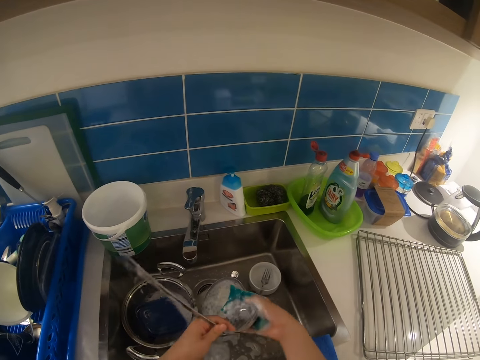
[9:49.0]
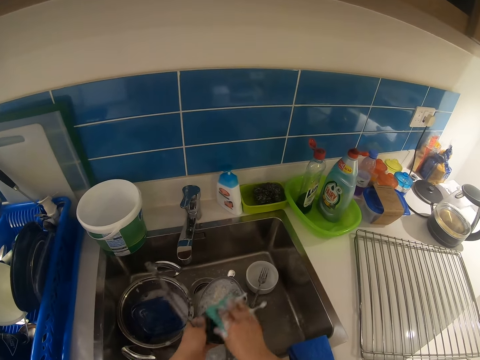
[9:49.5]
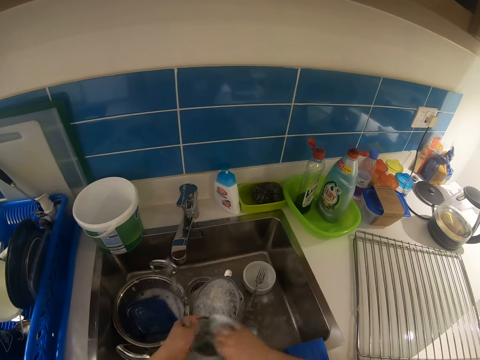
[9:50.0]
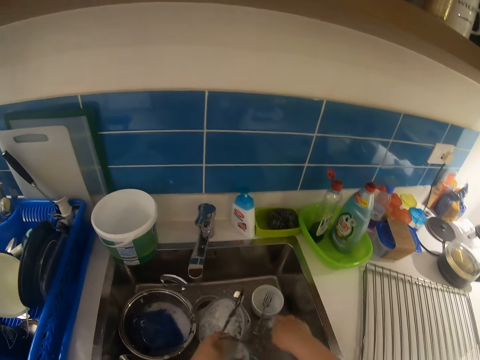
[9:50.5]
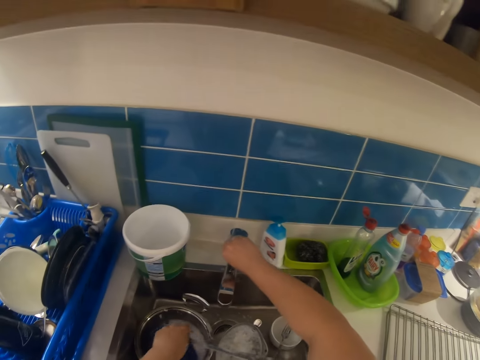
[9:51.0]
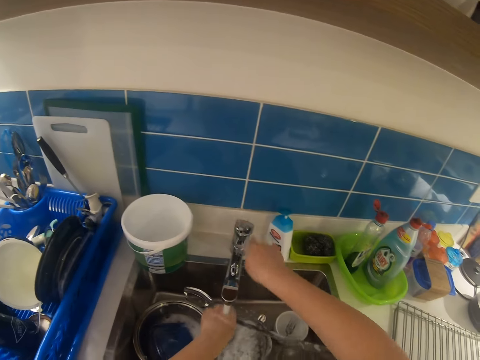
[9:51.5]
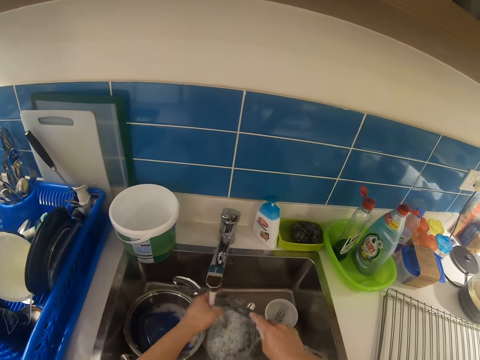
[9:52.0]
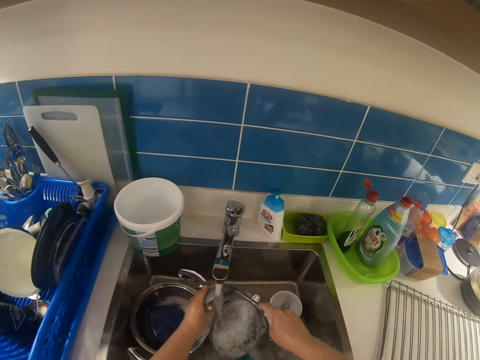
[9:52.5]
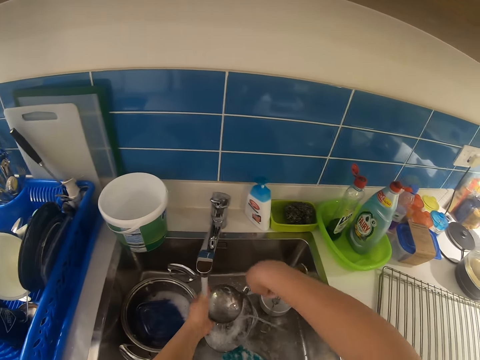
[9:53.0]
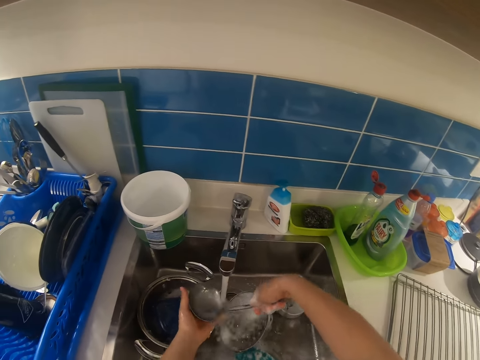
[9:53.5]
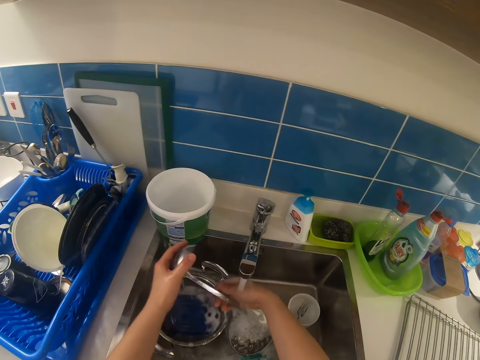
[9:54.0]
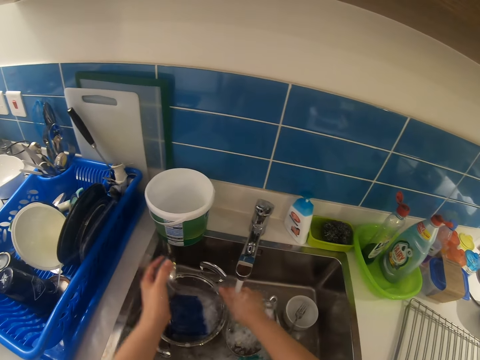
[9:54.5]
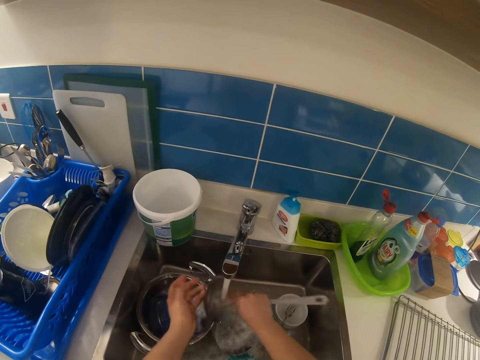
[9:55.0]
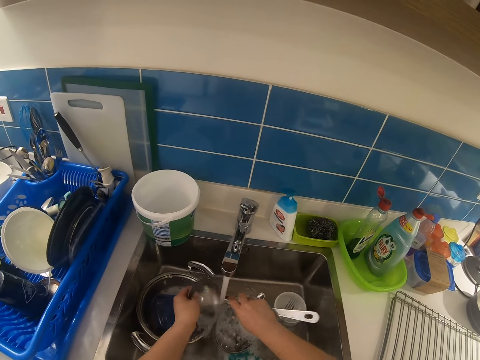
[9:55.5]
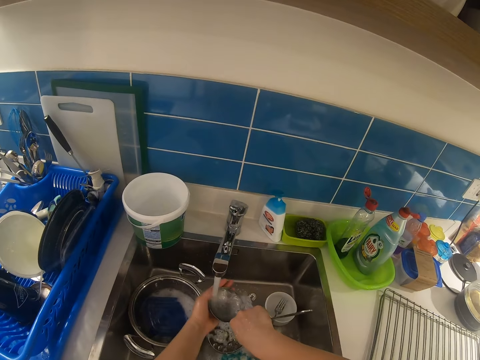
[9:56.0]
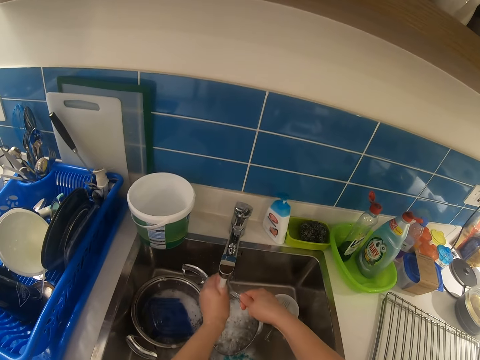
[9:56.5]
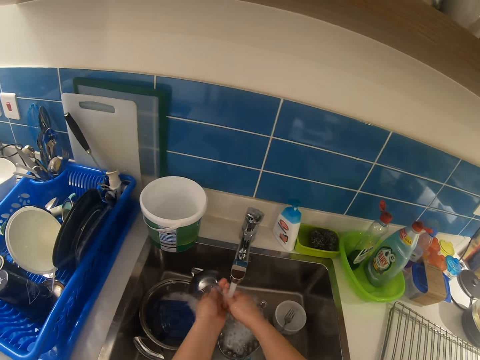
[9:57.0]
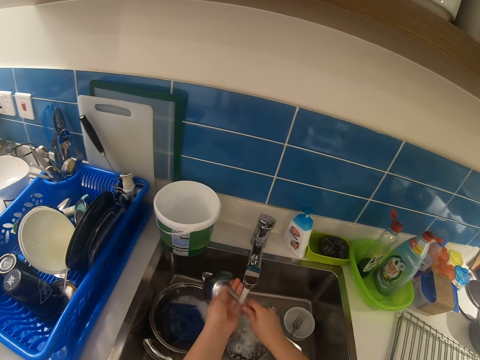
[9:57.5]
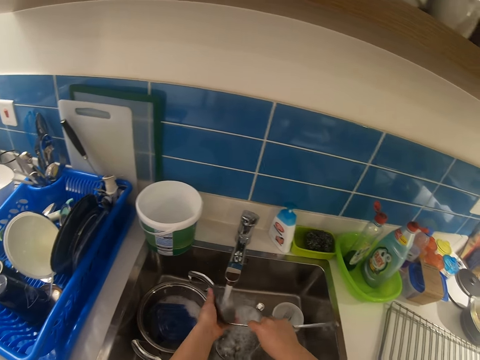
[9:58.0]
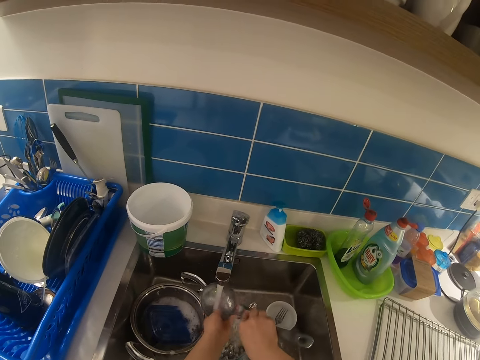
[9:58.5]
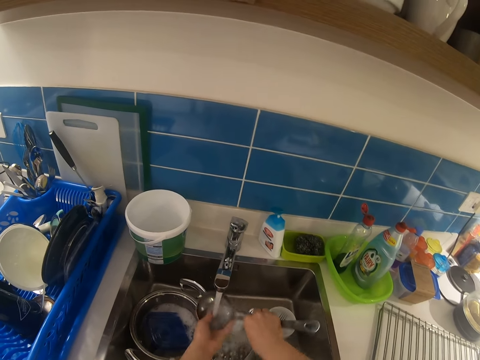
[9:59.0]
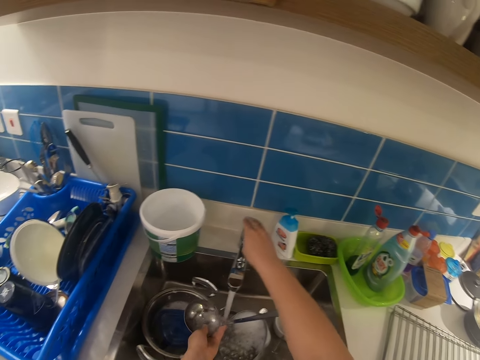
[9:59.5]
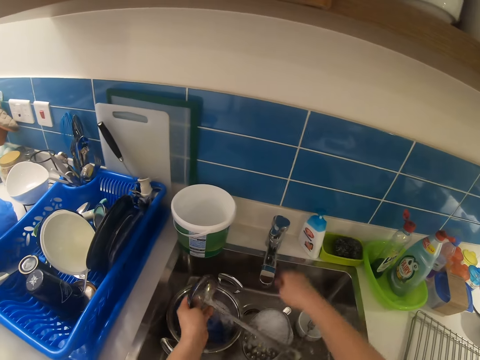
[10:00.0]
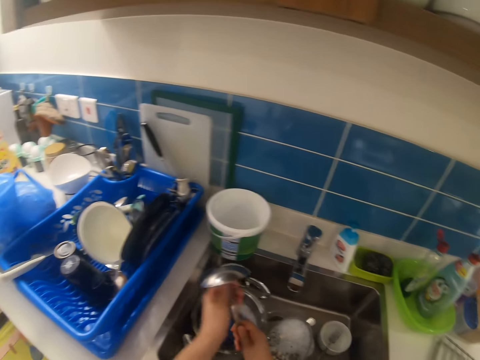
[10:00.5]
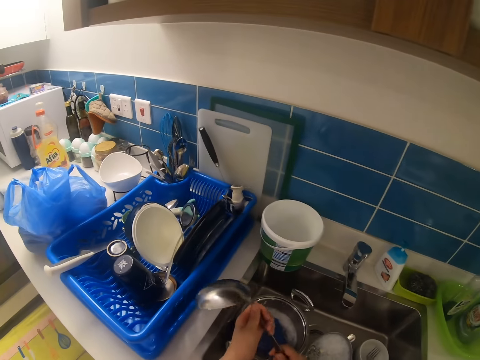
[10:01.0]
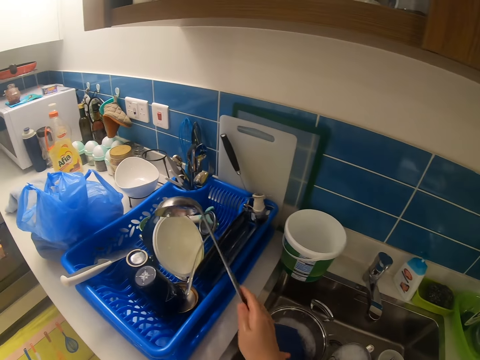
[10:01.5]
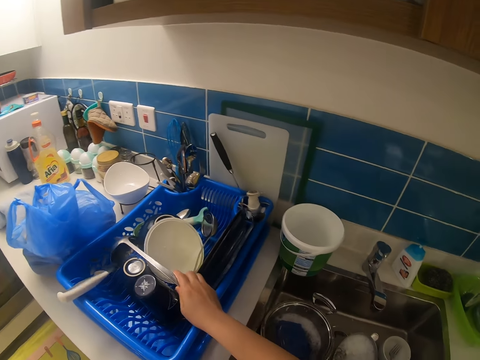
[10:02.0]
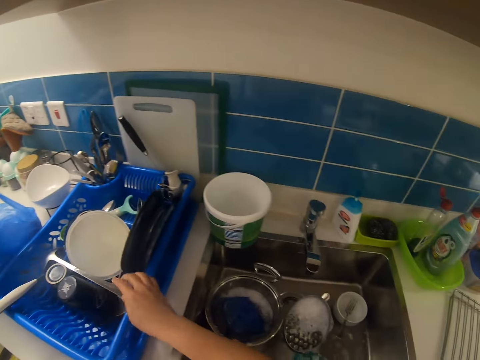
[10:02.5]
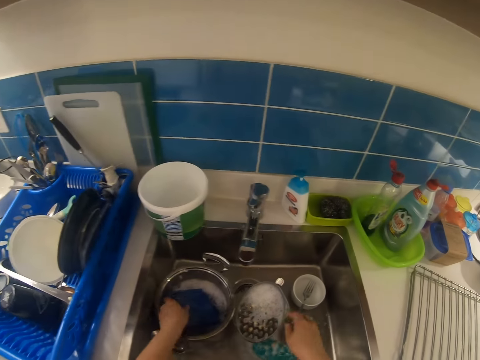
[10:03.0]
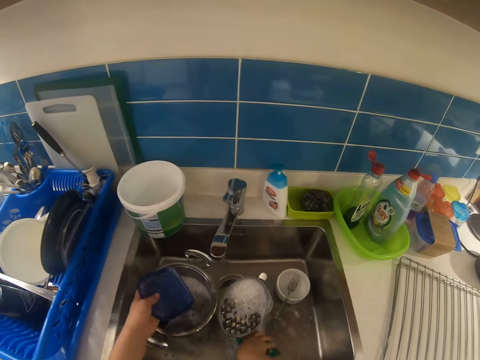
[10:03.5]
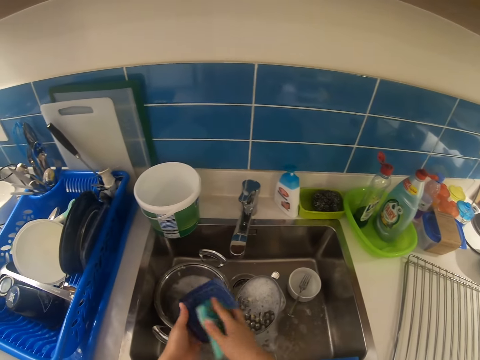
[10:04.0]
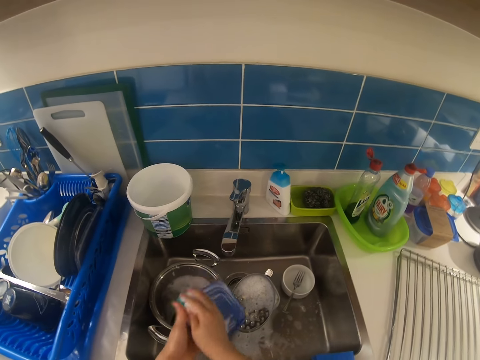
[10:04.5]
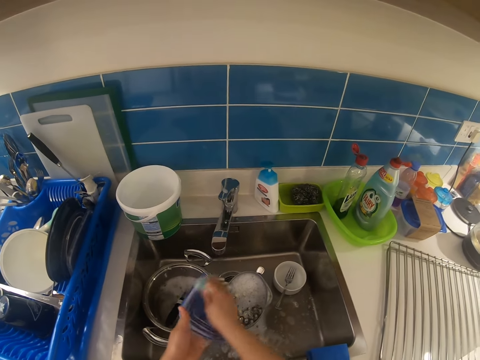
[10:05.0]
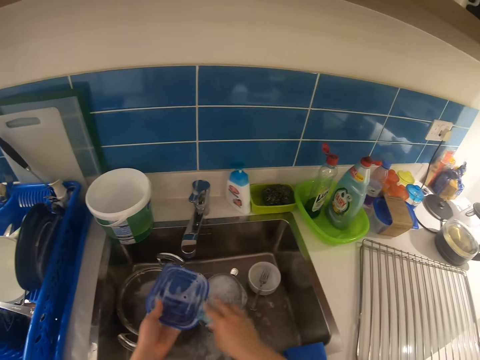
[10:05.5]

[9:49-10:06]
The camera wearer opens the faucet with the right hand. They rinse the spoon. They turn off the faucet with the right hand. They lift the spoon. They drop the cooking spoon in a plate rack with the right hand. They pick up the lid, pick up the sponge, and clean the lid with the sponge with both hands.

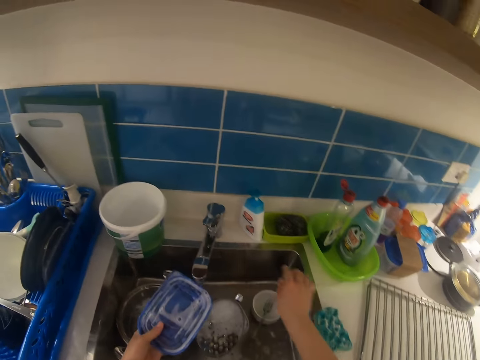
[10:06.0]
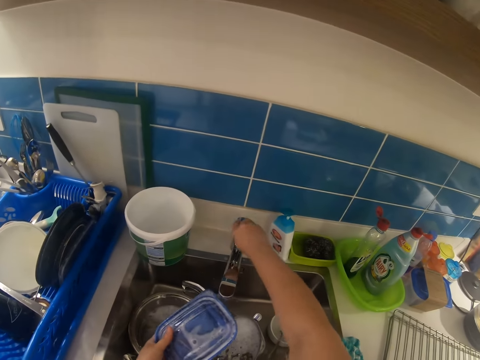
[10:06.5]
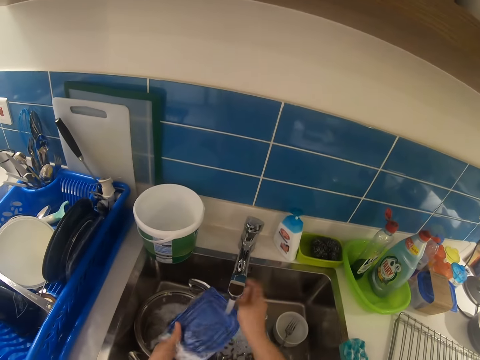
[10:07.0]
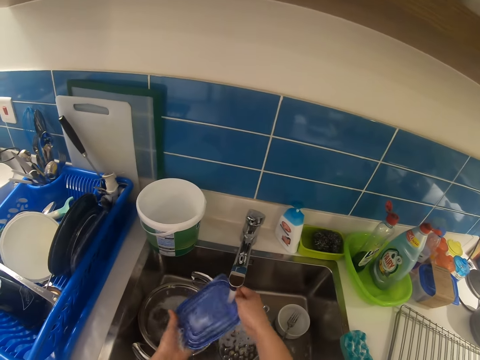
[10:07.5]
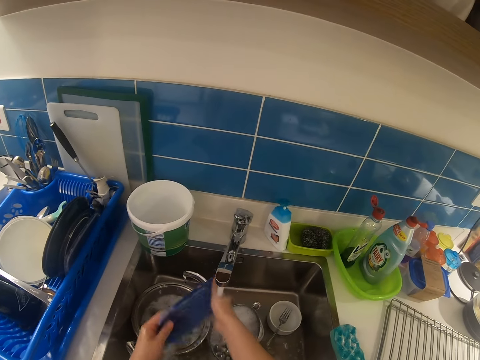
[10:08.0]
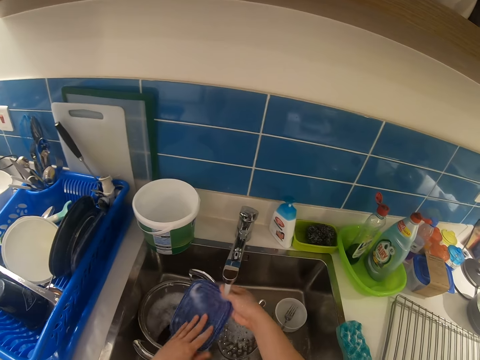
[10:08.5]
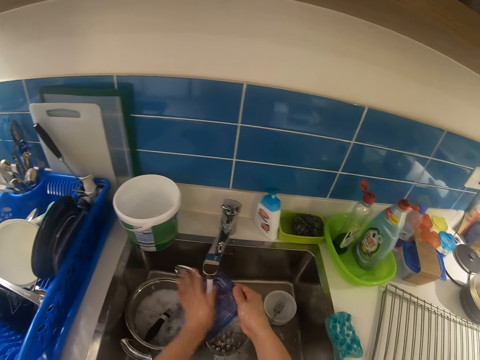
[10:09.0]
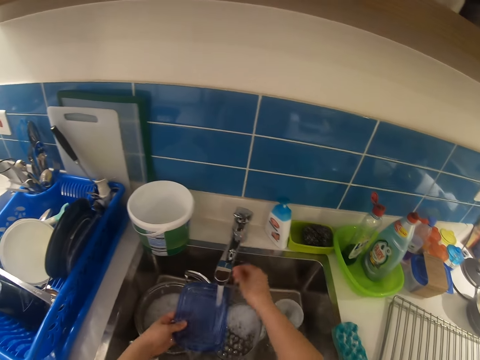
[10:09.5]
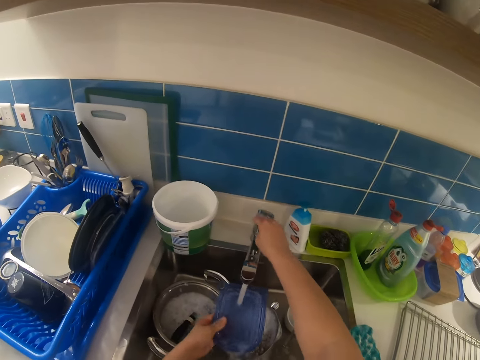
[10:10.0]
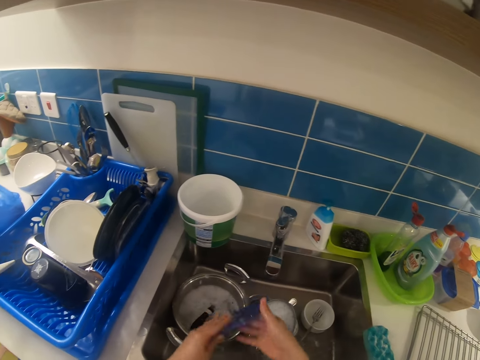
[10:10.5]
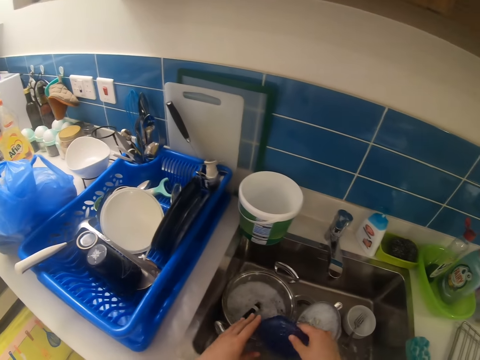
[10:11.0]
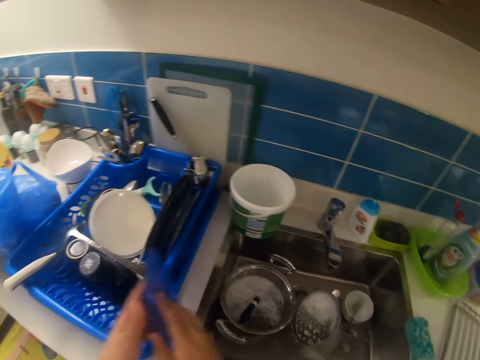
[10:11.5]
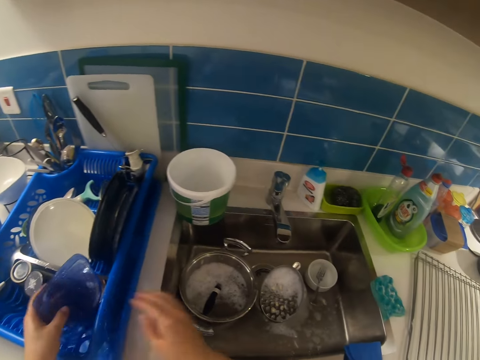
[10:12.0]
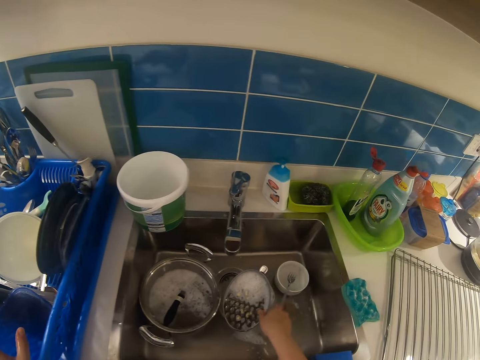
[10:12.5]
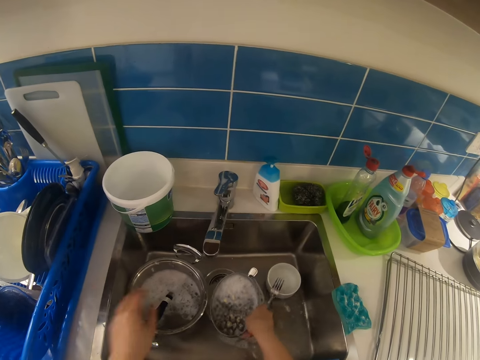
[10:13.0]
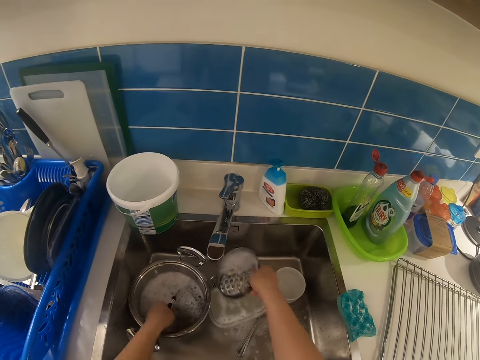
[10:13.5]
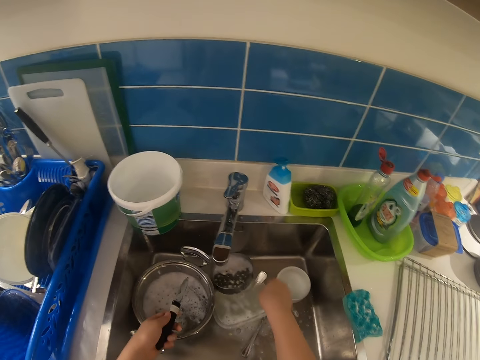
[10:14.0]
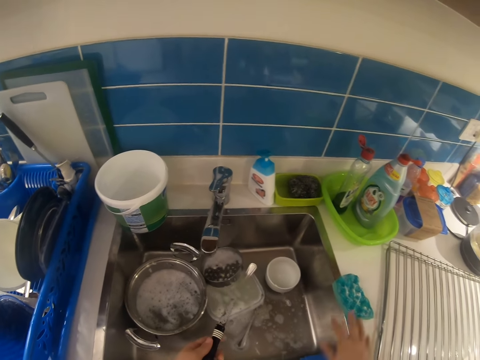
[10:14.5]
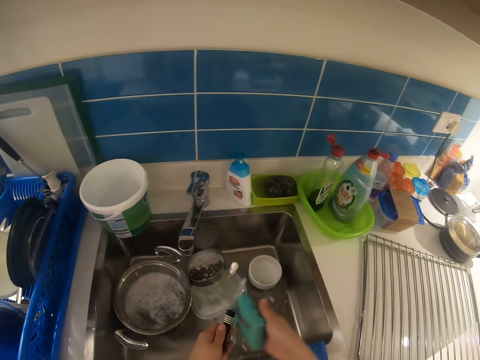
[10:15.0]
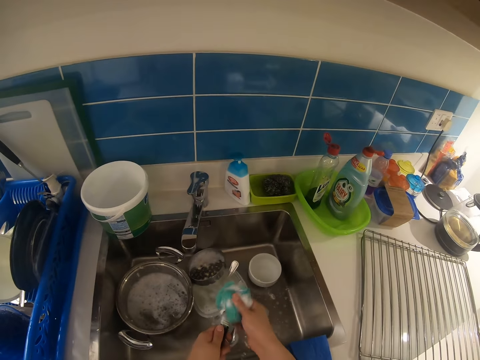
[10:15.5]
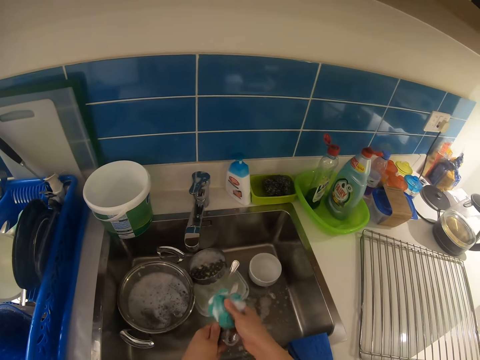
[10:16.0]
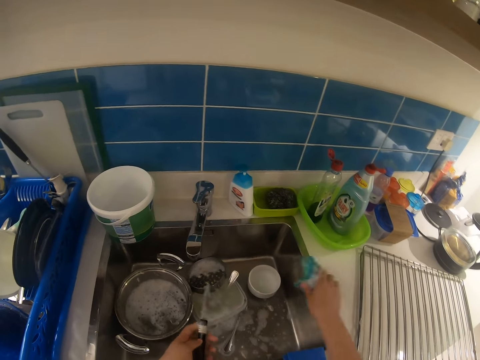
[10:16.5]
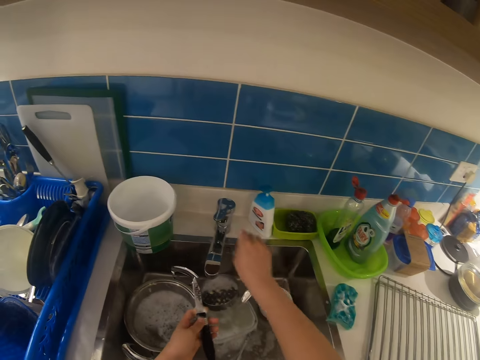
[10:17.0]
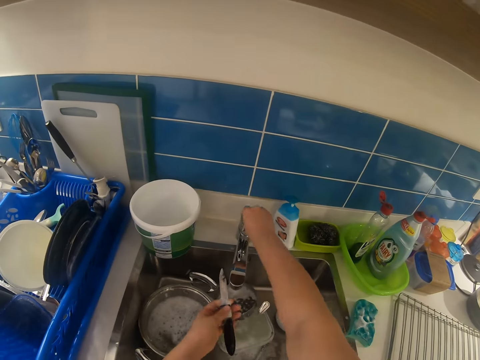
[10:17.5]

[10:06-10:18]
The camera wearer puts the sponge down. They open the faucet with the right hand. They rinse the lid or dish with water with both hands. They turn off the faucet with the right hand. They pass the lid to the right hand. They drop the bowl lid in a plate rack with both hands. They remove the sieve with the right hand from the bowl. They pick up a knife from a pot in the sink with the left hand. They put the sieve in the sink. They pick up the sponge. They wash the knife with the sponge with both hands. They drop the sponge on the kitchen countertop with the right hand. They open the faucet with the right hand.
